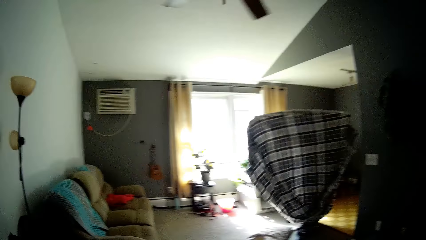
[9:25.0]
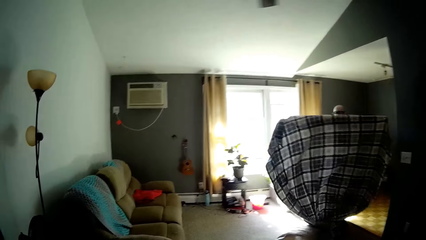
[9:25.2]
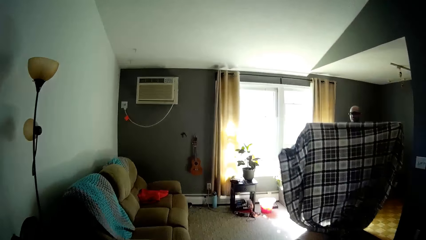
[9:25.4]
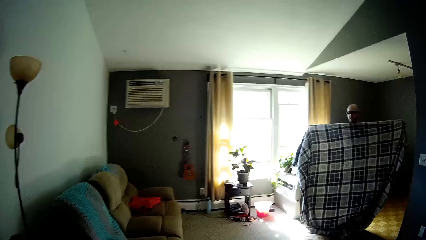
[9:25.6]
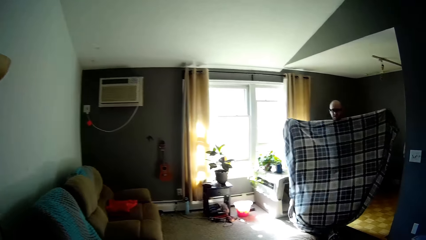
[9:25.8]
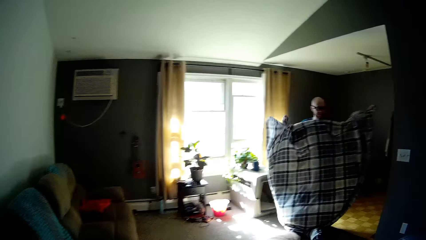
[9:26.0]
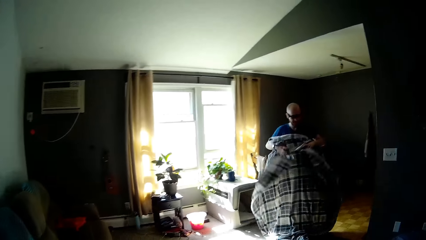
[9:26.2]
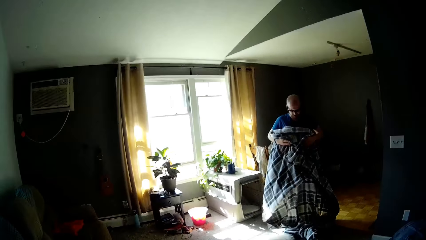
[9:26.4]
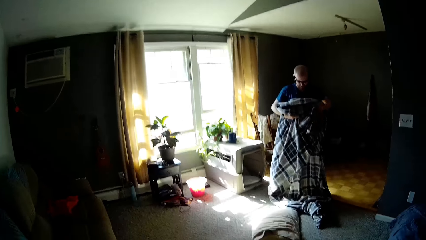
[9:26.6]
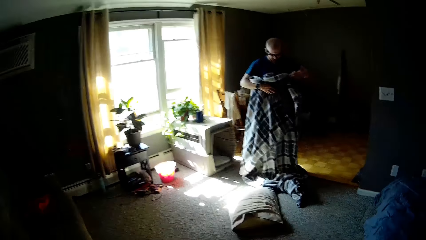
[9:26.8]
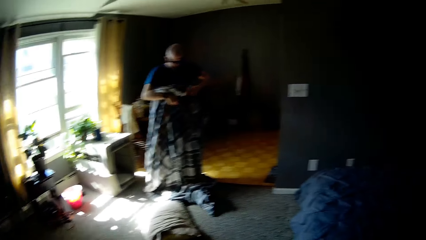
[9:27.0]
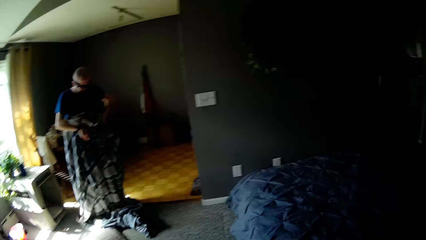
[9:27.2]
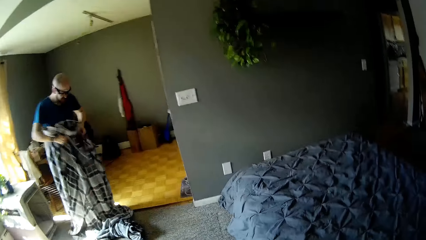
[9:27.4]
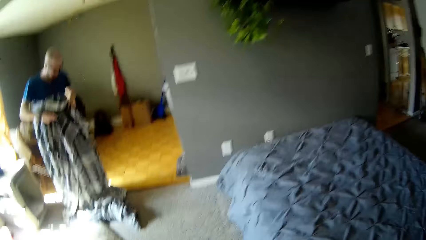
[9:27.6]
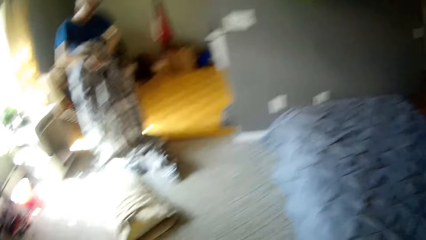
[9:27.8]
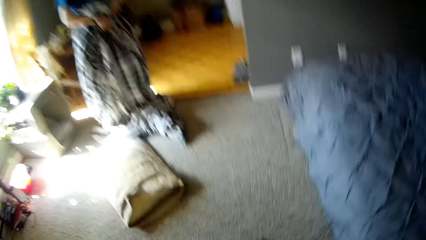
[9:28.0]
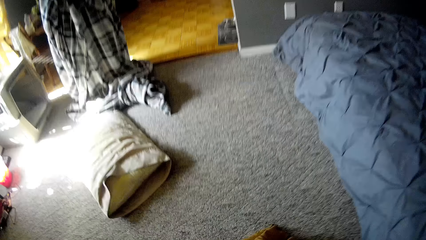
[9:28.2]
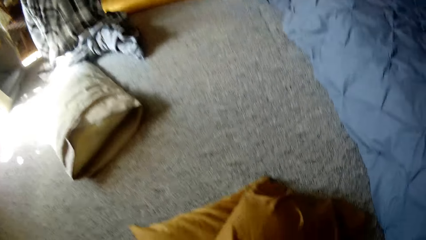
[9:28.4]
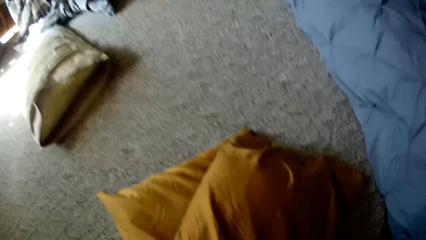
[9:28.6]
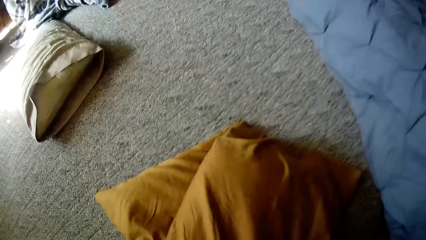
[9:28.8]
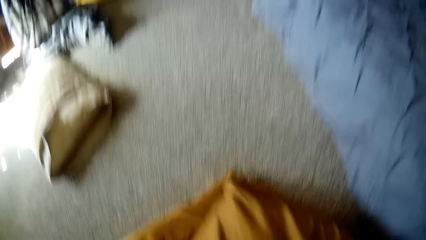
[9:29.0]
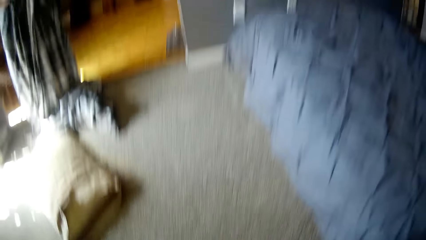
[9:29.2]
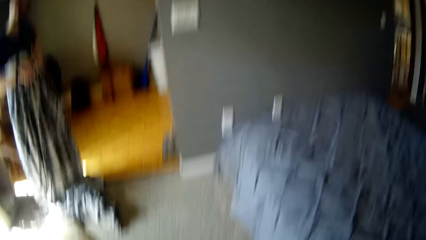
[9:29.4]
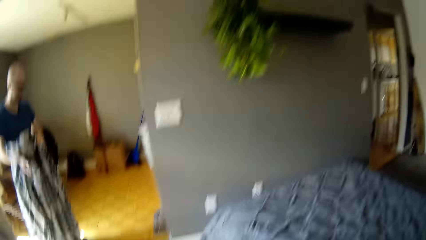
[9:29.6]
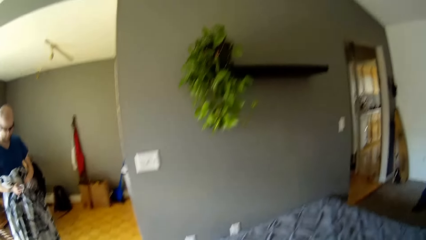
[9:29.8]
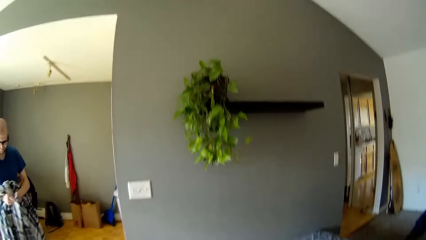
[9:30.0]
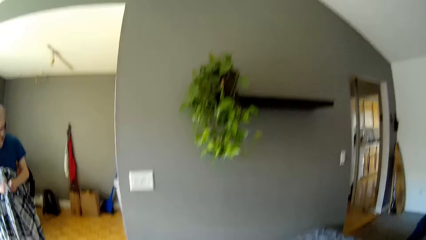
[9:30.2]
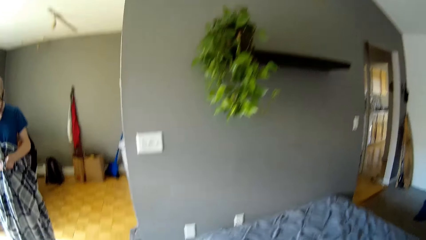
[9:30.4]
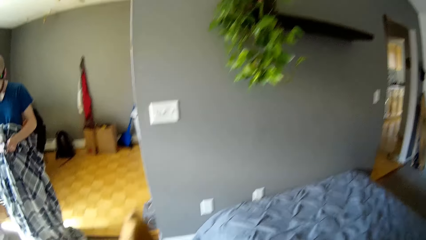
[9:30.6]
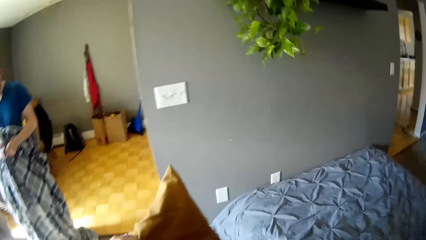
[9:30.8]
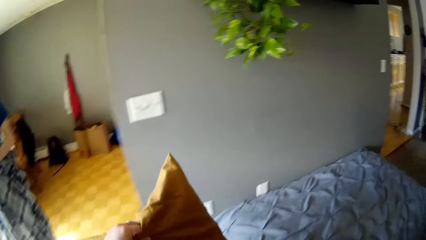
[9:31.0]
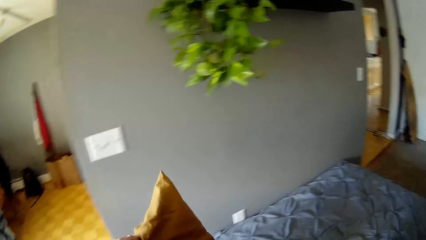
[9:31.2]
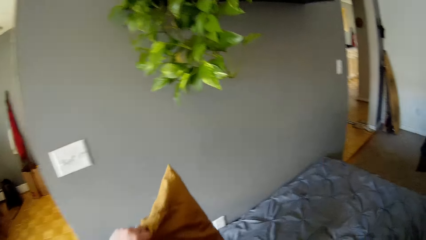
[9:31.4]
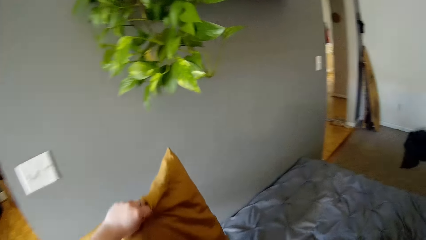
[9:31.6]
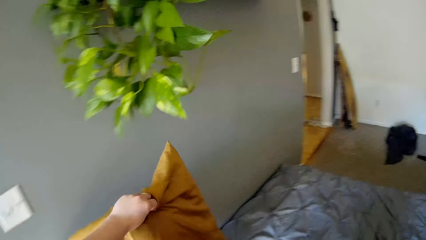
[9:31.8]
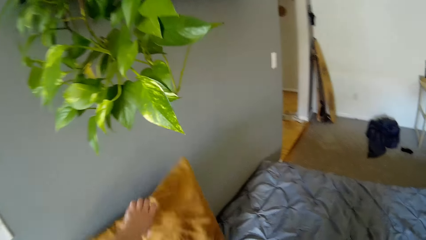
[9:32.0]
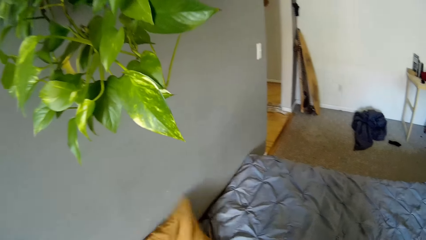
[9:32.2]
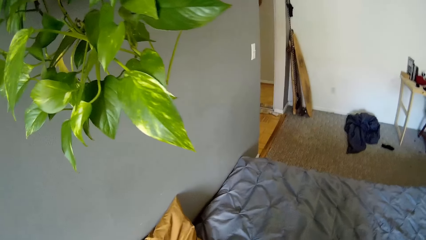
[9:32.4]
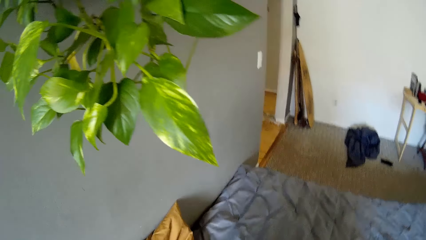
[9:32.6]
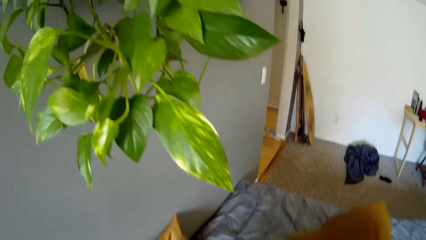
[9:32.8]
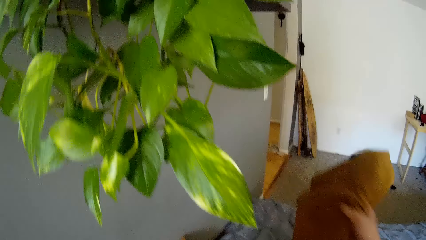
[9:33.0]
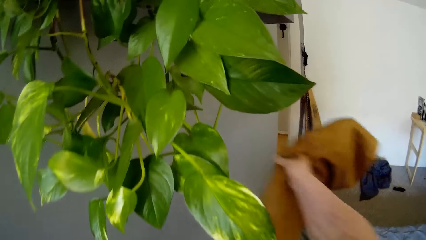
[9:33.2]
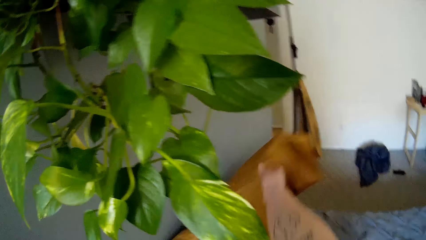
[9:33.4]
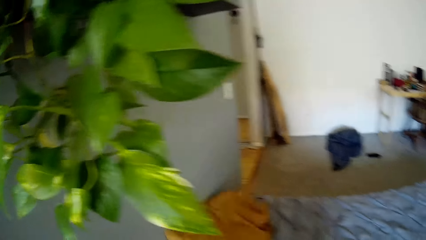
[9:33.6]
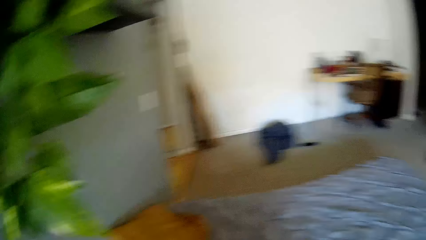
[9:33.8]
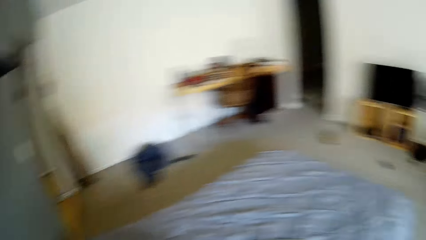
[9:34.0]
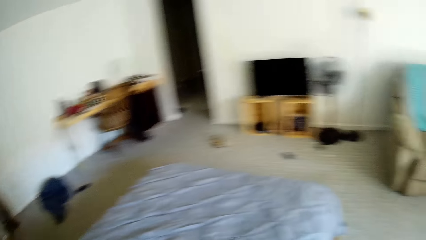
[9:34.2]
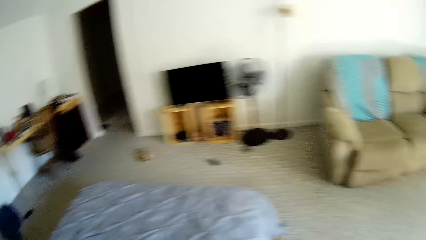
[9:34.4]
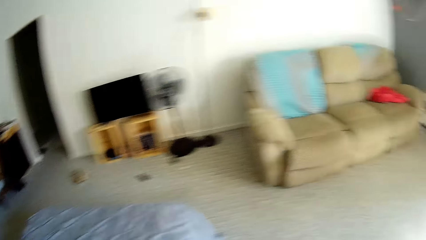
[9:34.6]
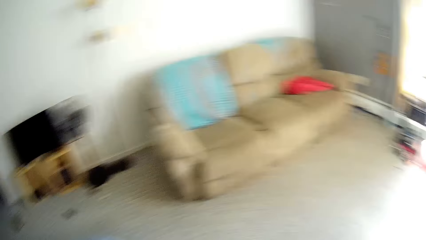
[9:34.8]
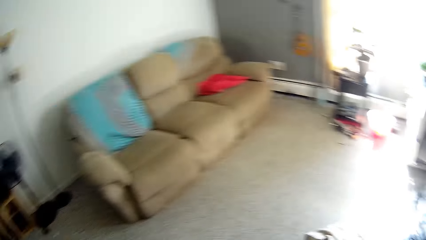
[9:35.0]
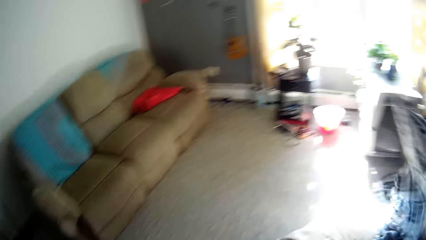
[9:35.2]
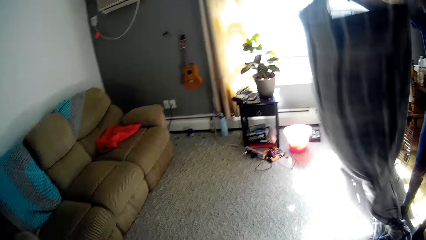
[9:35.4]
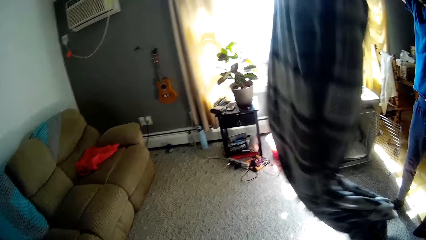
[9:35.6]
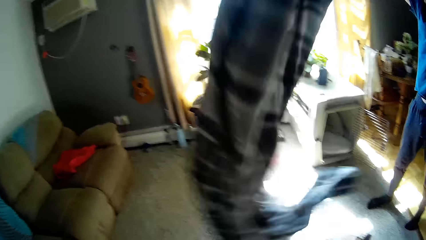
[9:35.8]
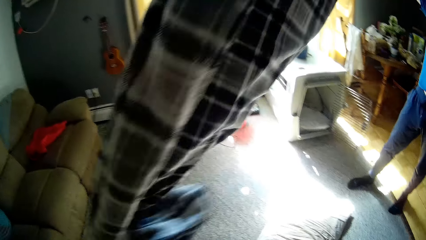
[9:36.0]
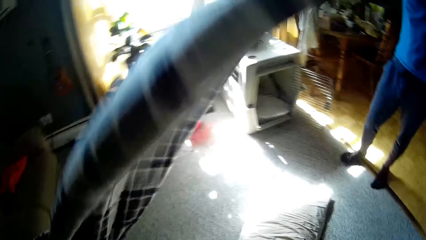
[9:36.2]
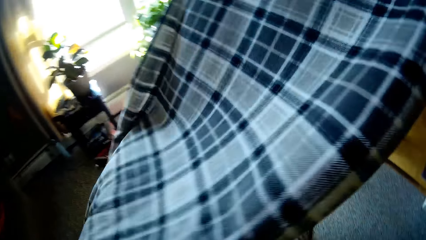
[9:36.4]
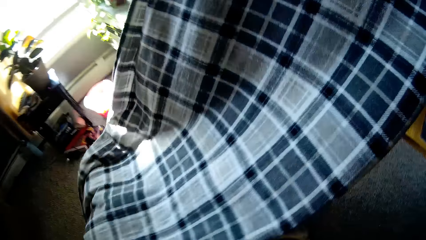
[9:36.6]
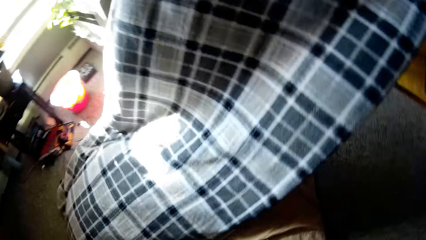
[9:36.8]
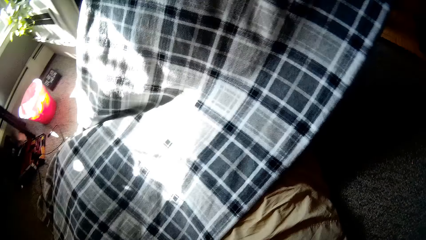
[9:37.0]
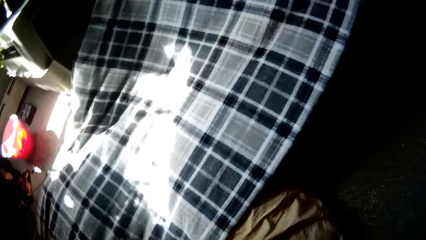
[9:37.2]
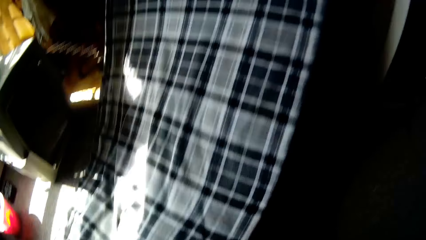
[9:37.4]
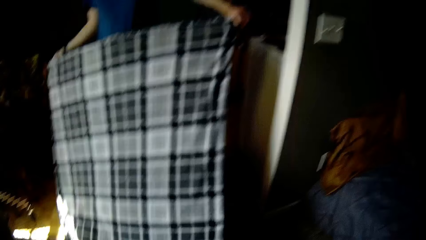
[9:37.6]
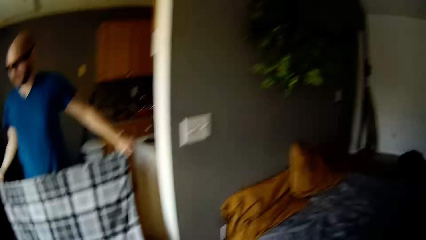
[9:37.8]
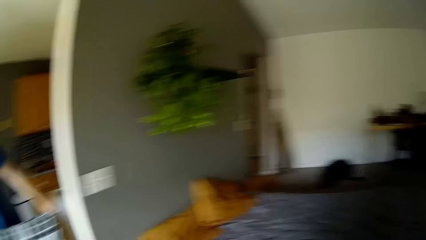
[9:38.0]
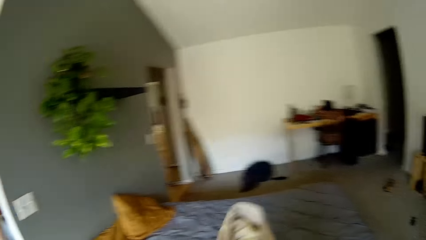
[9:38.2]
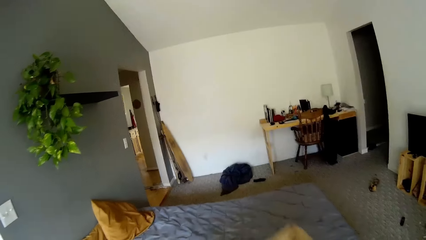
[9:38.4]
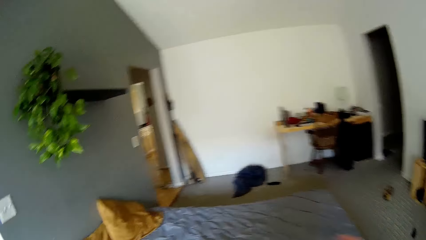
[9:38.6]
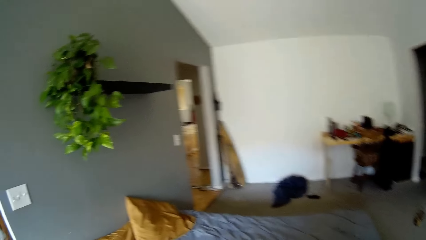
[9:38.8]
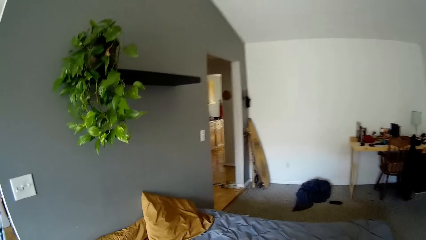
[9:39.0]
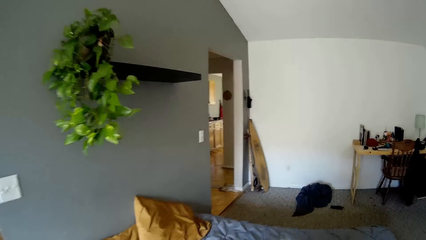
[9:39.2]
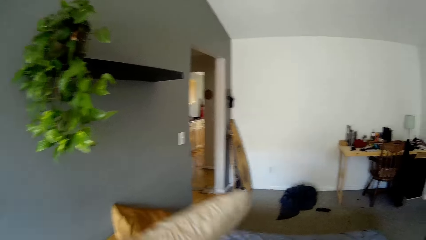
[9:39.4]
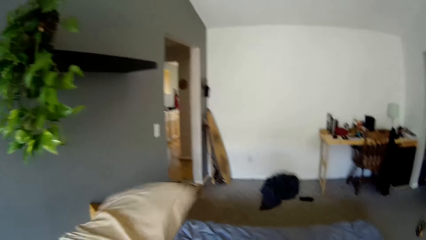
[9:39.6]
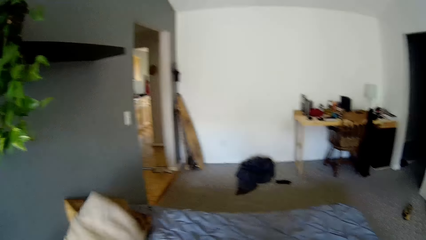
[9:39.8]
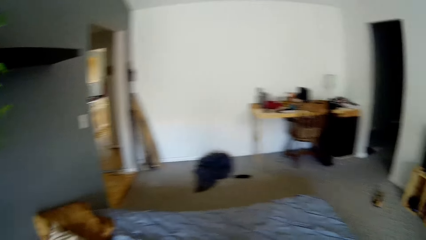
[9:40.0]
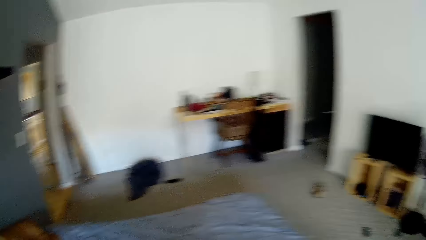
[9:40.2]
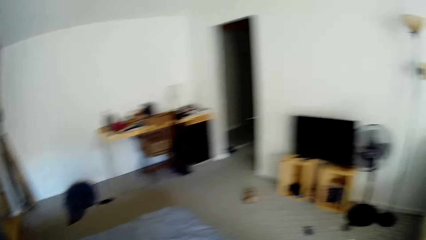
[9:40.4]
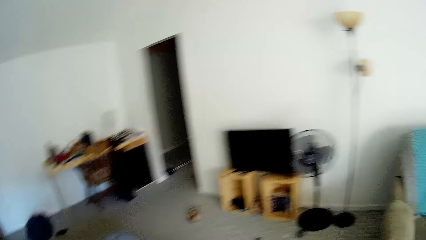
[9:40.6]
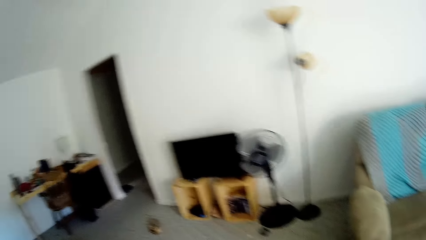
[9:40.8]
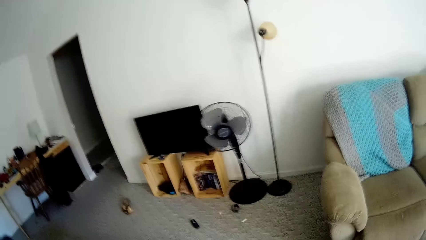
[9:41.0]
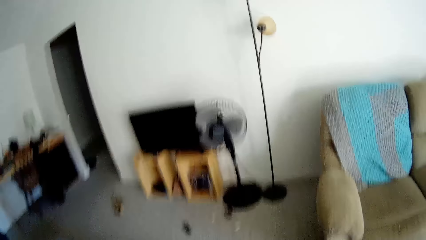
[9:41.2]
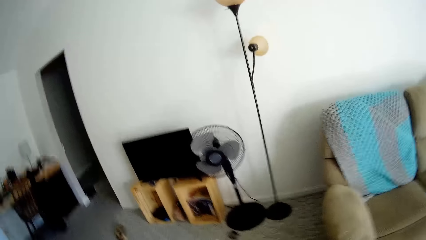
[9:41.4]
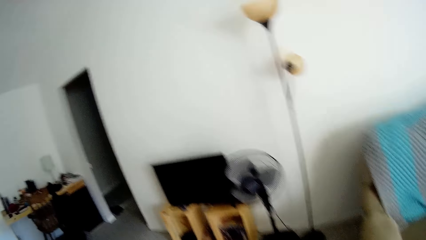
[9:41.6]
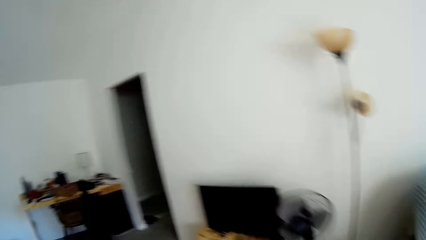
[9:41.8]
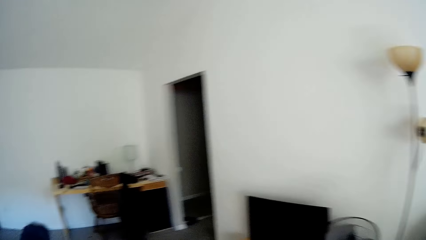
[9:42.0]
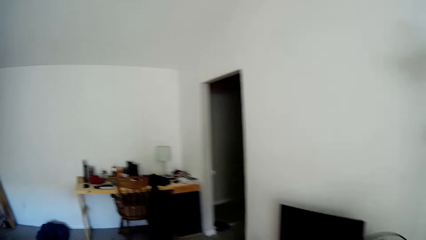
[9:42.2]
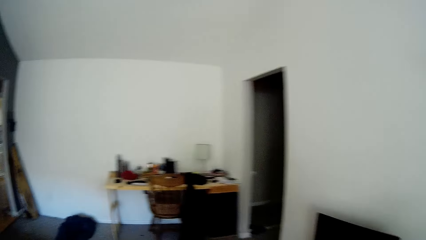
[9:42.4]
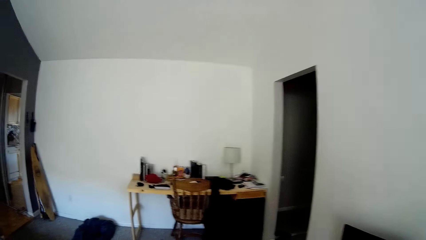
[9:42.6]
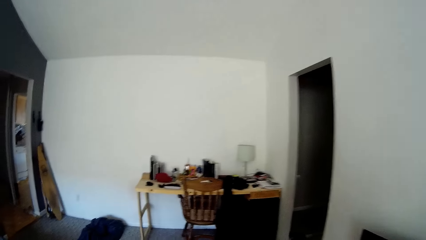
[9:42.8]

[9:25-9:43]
The man folds the blanket with both hands. The camera wearer picks up a pillow from the floor with her left hand. She puts the pillow on the bed with her left hand. She drops the pillow on the bed with her right hand. The man spreads out the blanket on the floor with both hands. The camera wearer drops the pillow on the bed with her left hand.
